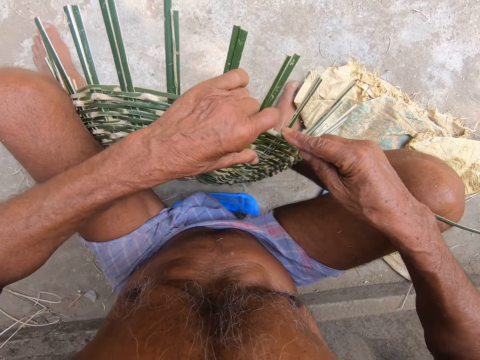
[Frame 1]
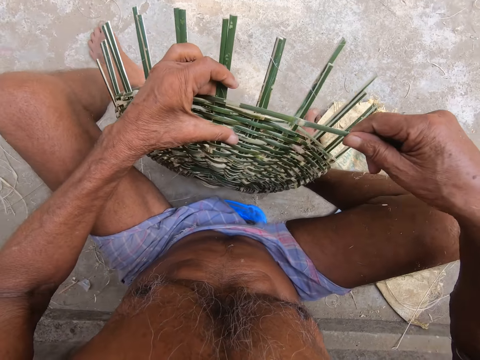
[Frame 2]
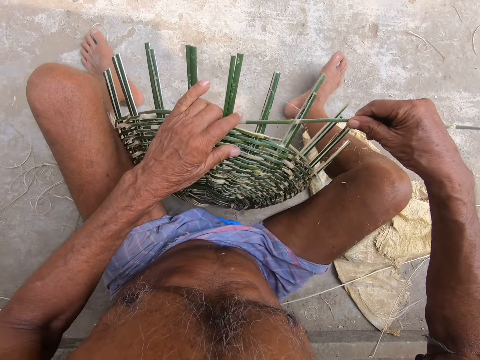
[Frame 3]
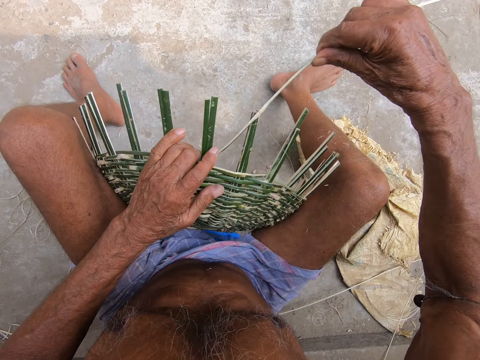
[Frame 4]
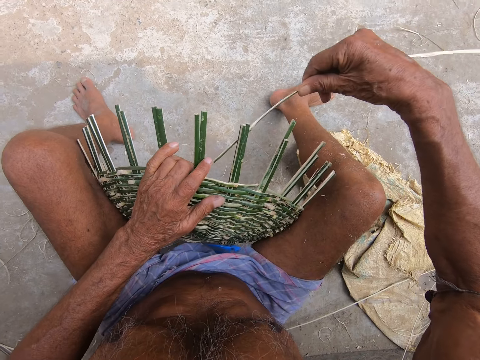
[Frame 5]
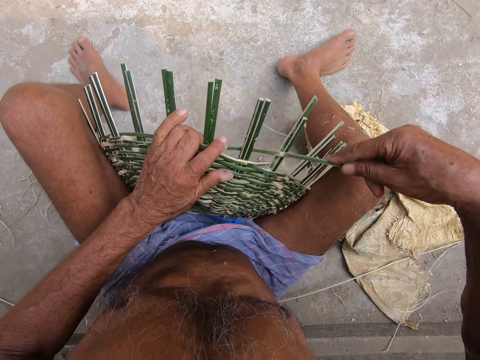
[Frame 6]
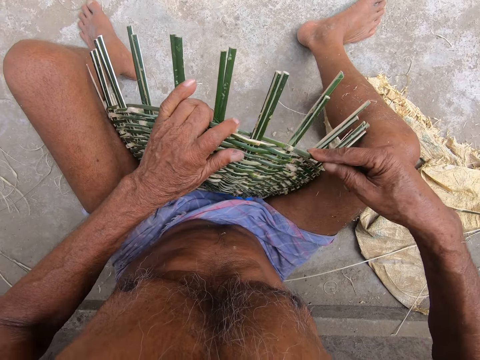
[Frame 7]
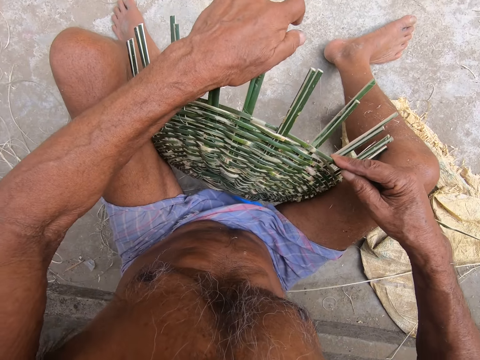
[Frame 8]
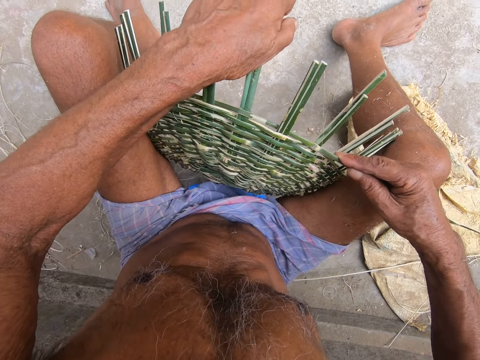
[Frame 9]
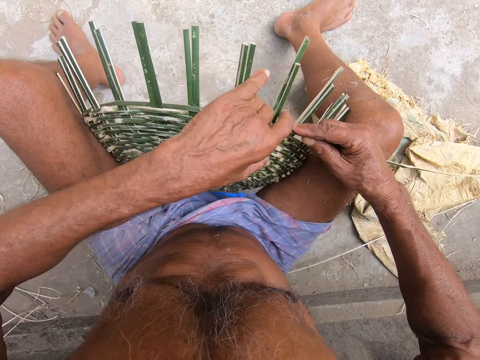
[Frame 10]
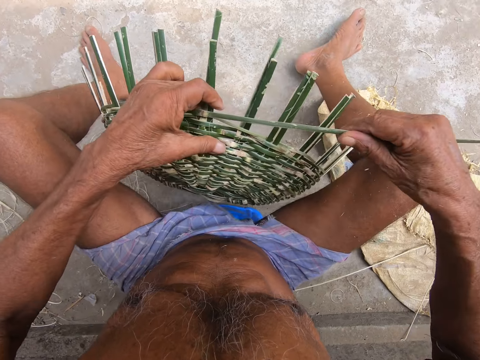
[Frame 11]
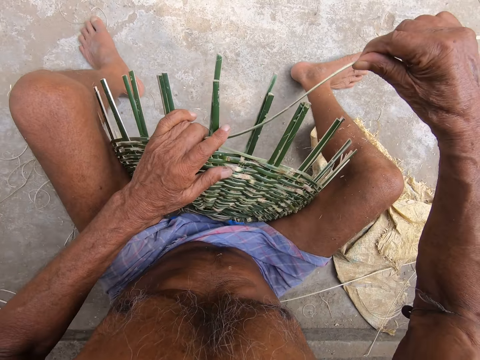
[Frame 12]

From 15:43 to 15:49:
The camera wearer moves a thread with the left hand. They adjust a basket on the floor. They turn the basket with the left hand. They move the right leg. They coil a reed on the basket. They weave the basket with the thread. They adjust the reed on the basket. They move the thread with the left hand. They adjust the basket on the floor.

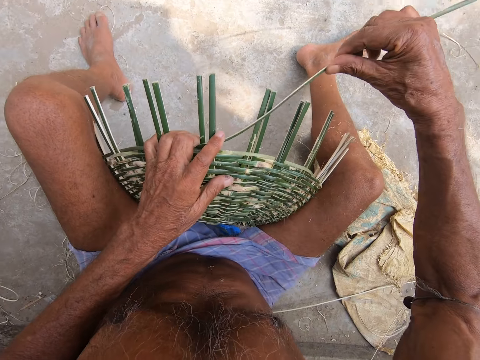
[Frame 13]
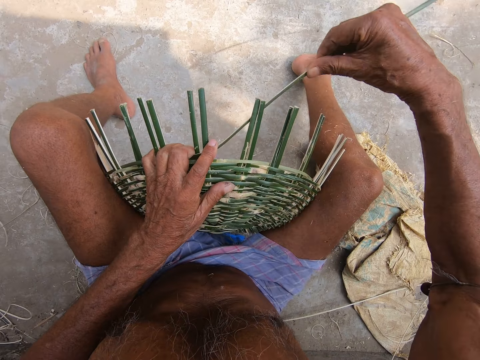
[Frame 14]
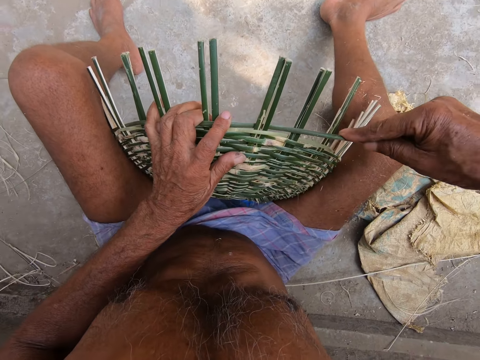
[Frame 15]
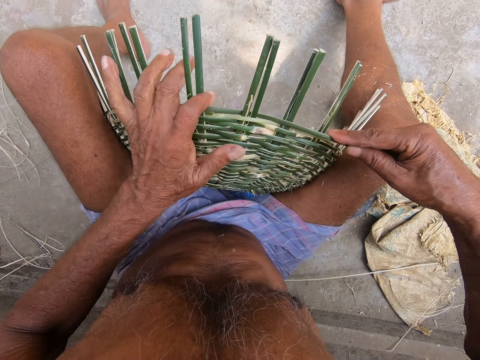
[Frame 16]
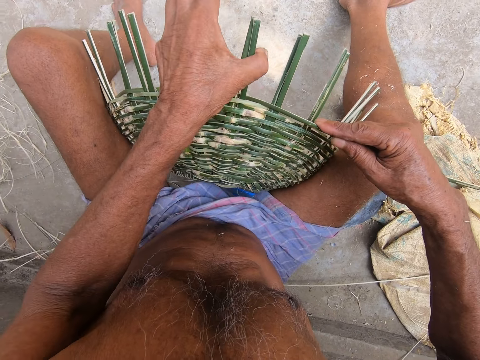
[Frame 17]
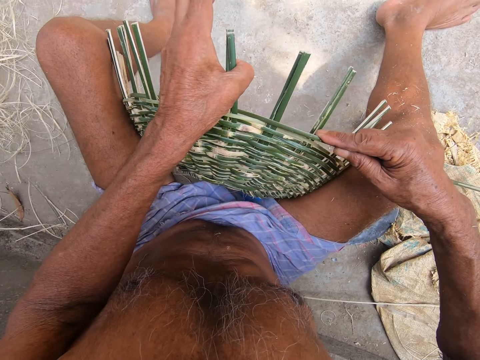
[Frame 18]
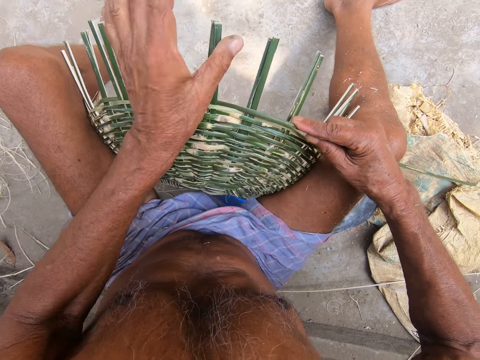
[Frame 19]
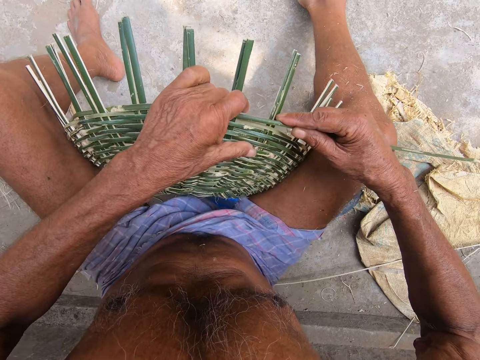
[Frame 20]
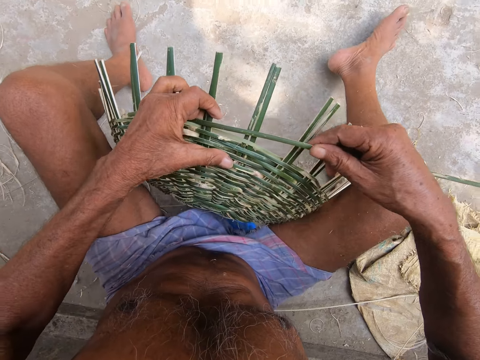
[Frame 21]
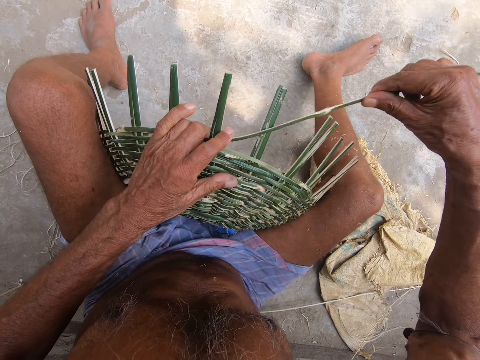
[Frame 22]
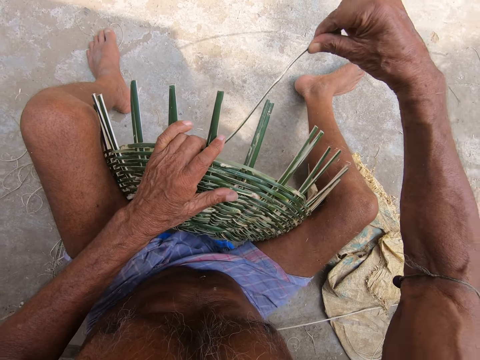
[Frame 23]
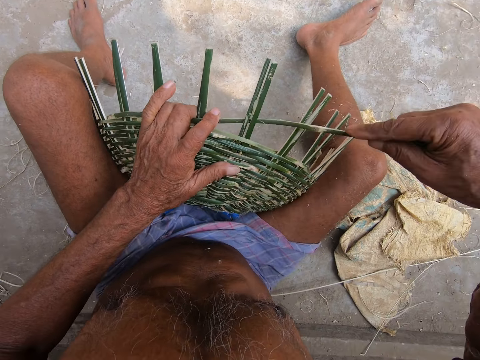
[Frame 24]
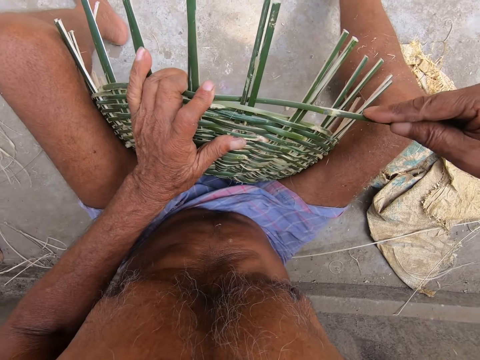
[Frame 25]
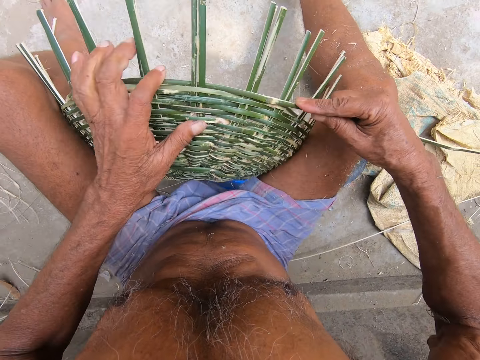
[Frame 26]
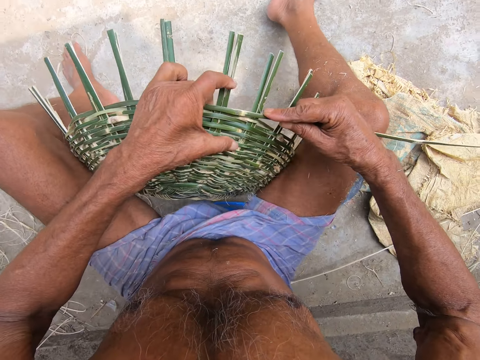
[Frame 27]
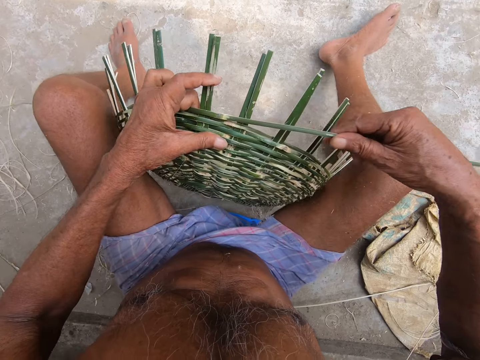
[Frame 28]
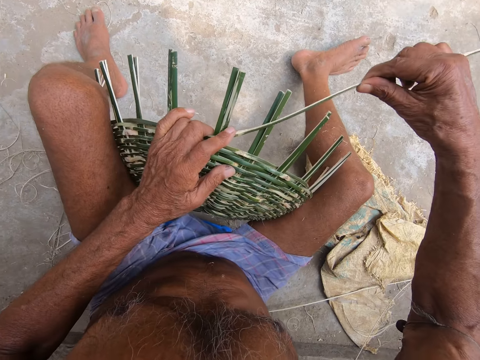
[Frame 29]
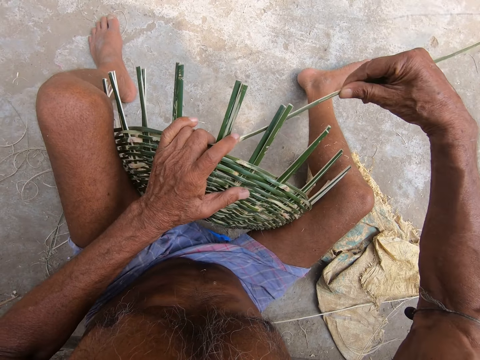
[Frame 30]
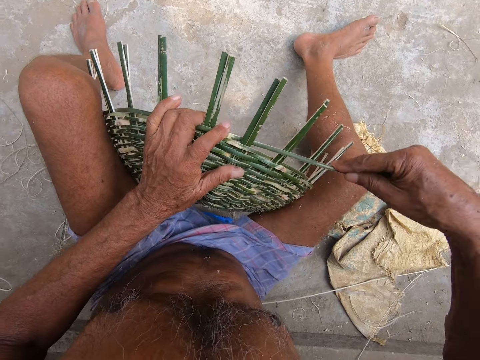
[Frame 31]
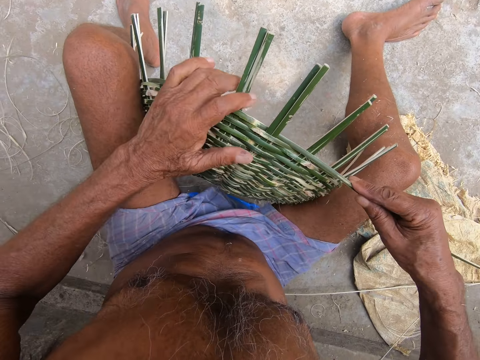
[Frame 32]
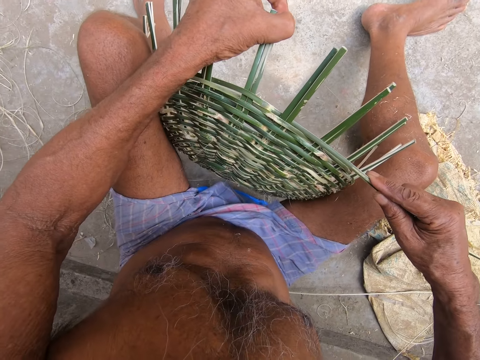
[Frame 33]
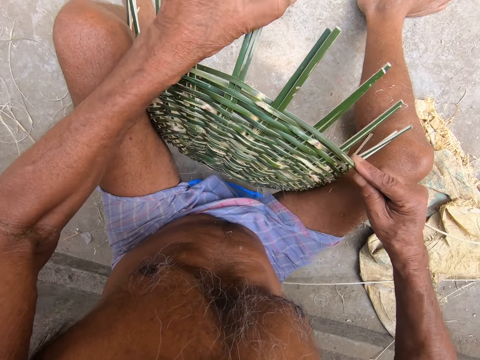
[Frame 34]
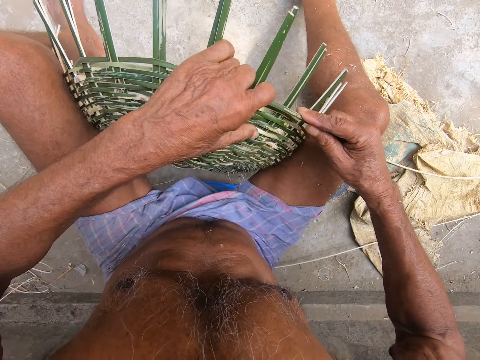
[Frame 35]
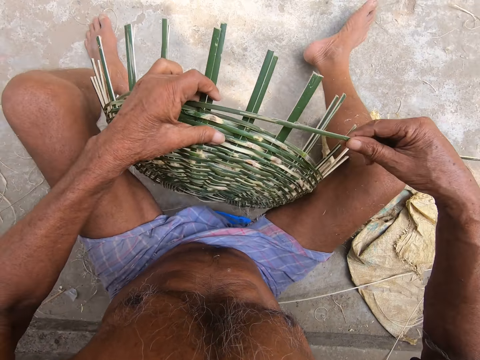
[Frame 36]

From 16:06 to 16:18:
The camera wearer coils a reed on a basket. They weave the basket with a thread. They adjust the reed on the basket. They move the thread with the left hand. They adjust the basket on the floor. They turn the basket with the left hand. They coil the reed on the basket. They weave the basket with the thread. They adjust the basket on the floor. They turn the basket with the left hand. They weave the basket with the thread. They coil the reed on the basket. They adjust the reed on the basket. They move the thread with the left hand. They adjust the basket on the floor.

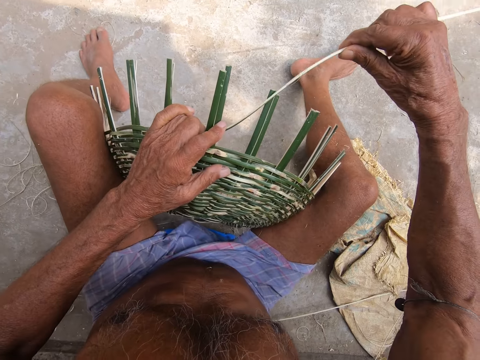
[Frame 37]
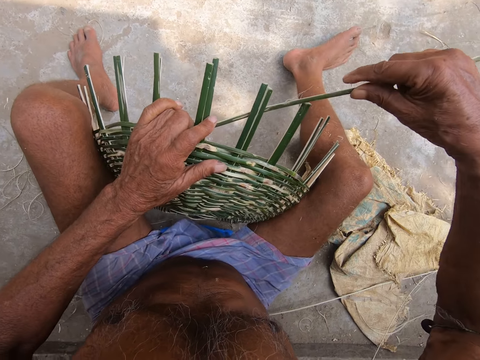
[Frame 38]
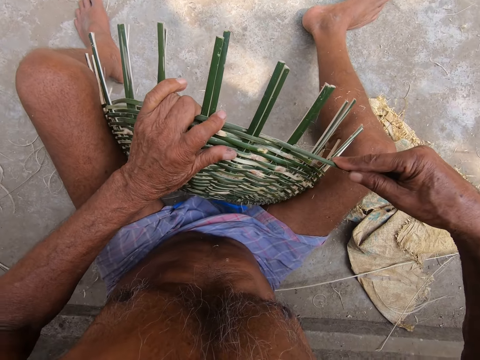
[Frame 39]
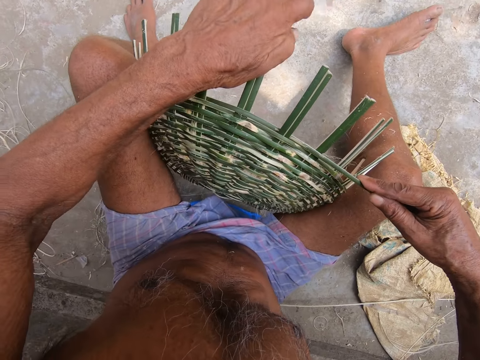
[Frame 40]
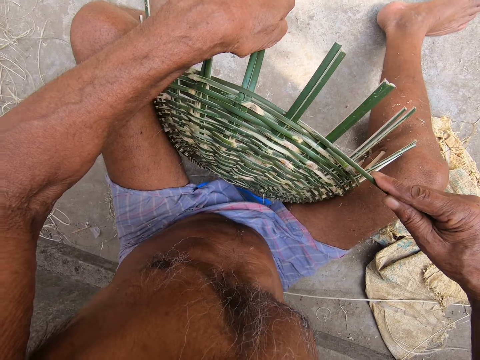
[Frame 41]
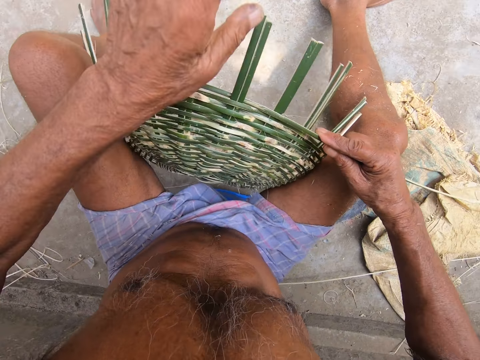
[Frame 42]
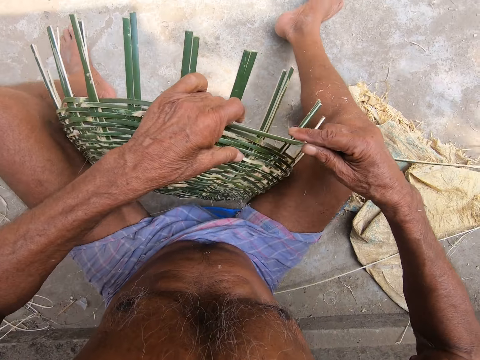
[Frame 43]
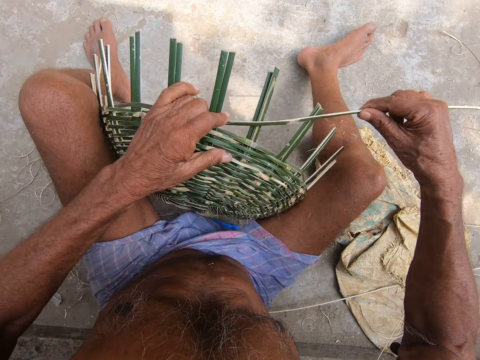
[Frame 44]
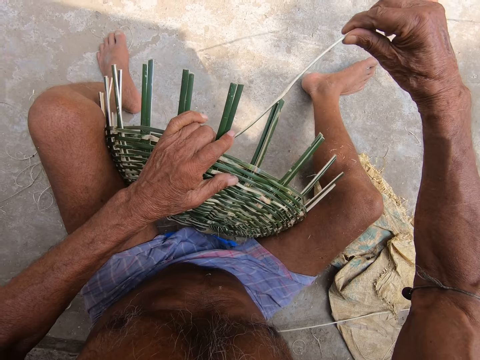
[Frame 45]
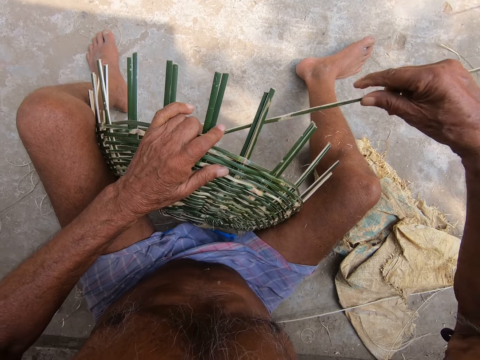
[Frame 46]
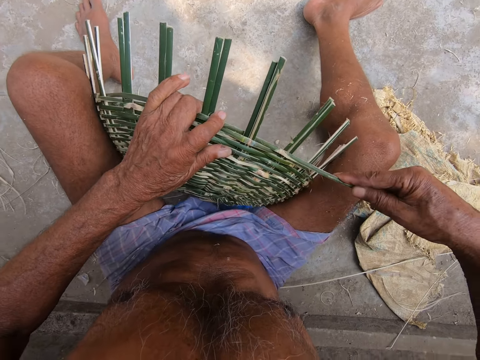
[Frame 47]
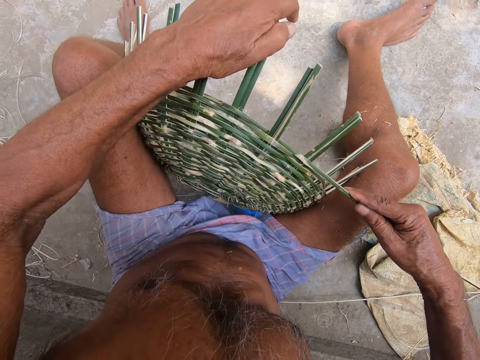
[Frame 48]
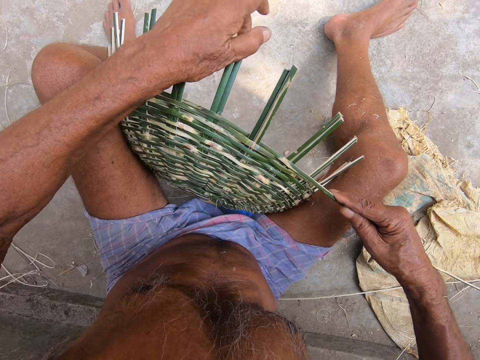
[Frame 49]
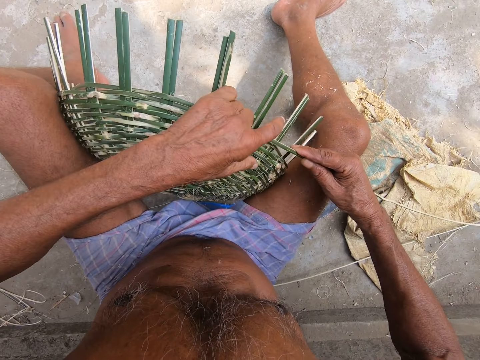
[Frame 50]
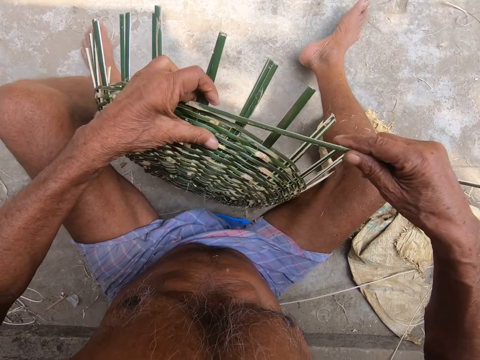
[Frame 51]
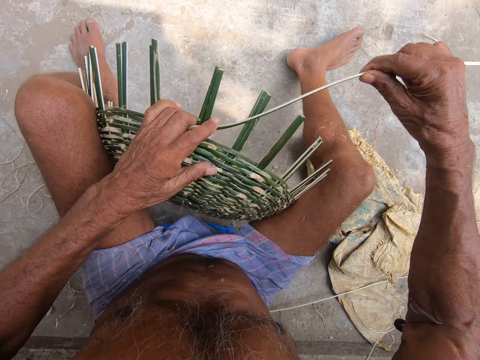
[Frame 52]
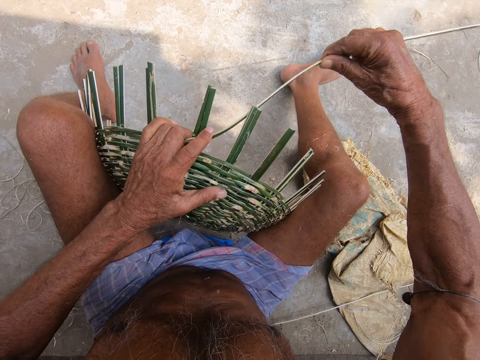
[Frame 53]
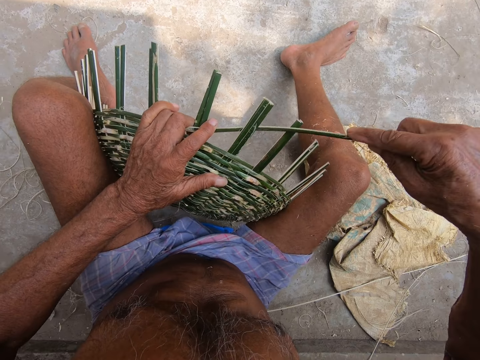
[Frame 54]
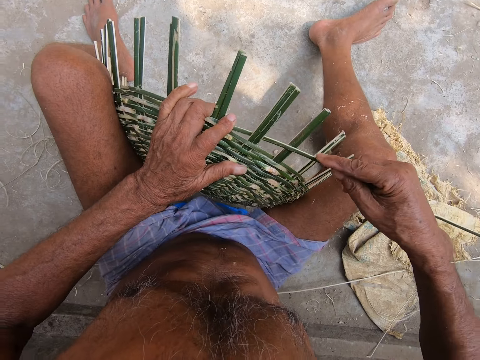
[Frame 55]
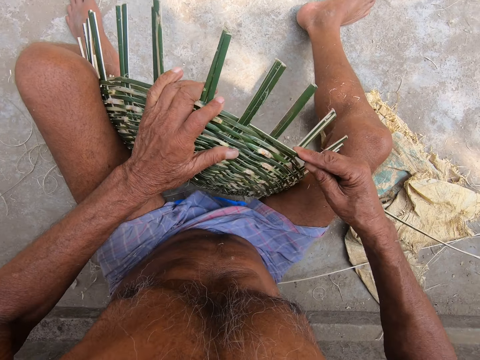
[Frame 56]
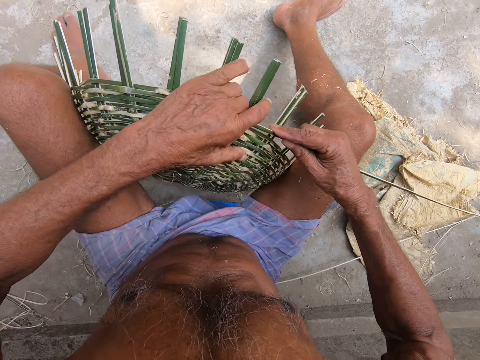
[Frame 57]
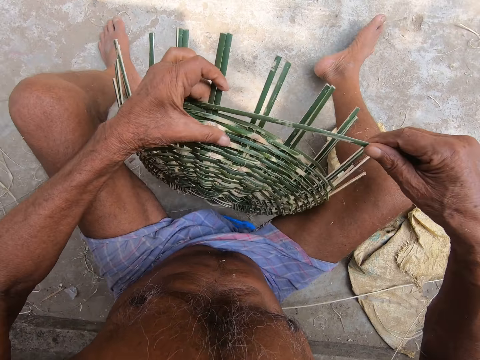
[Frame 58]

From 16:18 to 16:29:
The camera wearer turns a basket with the left hand. They coil a reed on the basket. They weave the basket with a thread. They adjust the reed on the basket. They move the thread with the left hand. They adjust the basket on the floor. They turn the basket with the left hand. They coil the reed on the basket. They weave the basket with the thread. They adjust the reed on the basket. They move the thread with the left hand. They adjust the basket on the floor. They turn the basket with the left hand. They coil the reed on the basket. They weave the basket with the thread. They adjust the basket on the floor.
